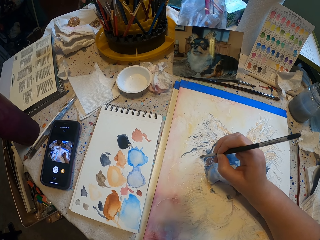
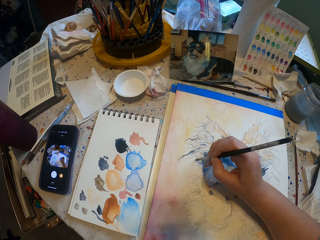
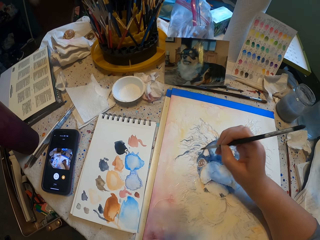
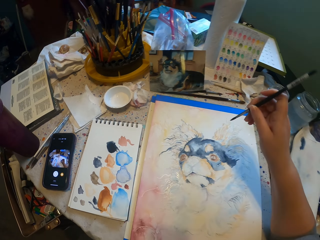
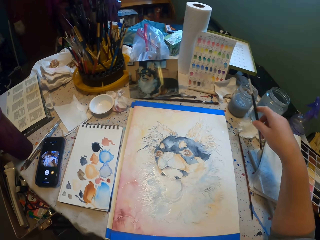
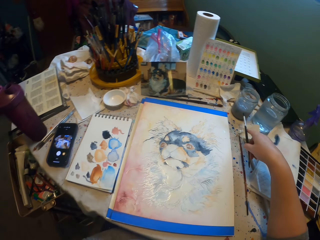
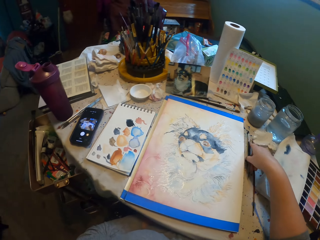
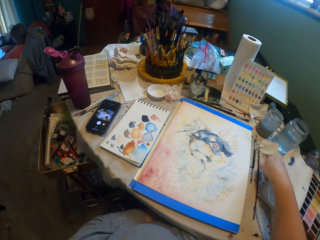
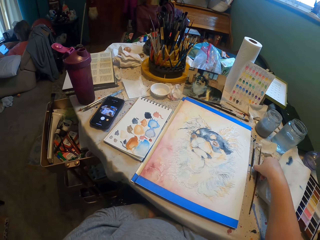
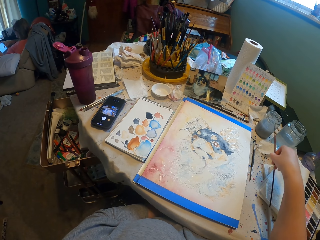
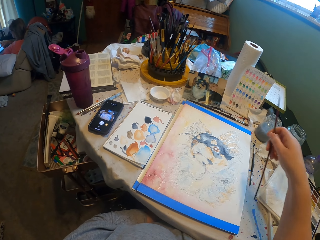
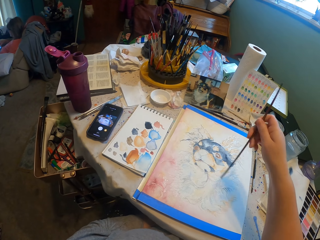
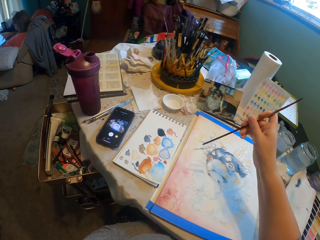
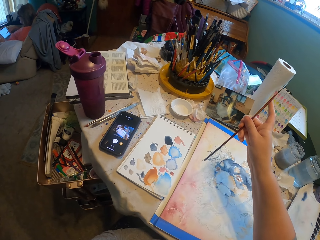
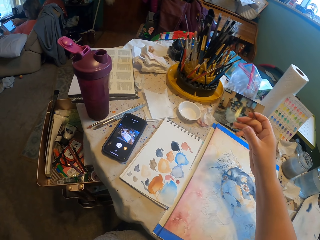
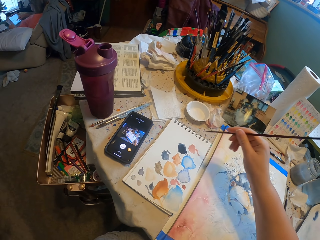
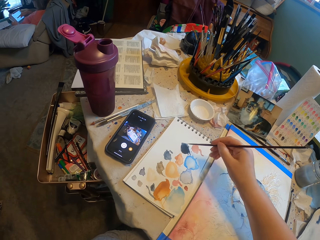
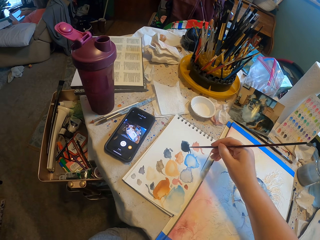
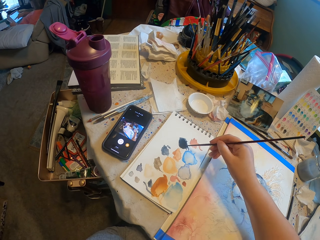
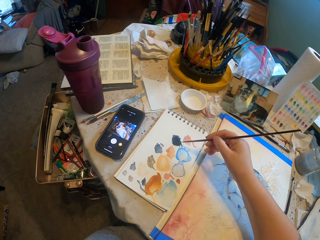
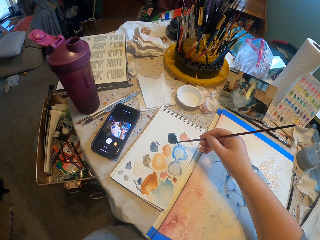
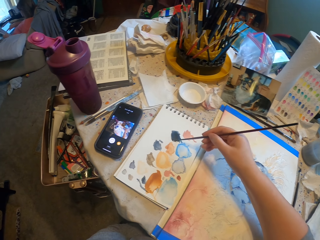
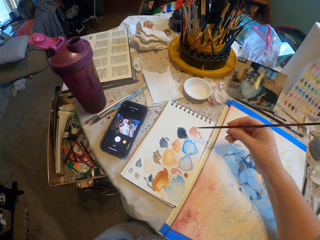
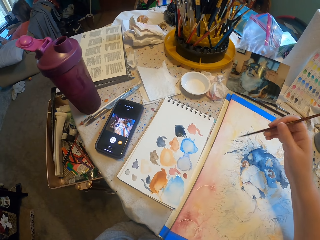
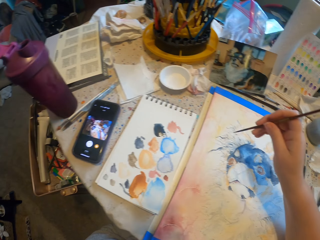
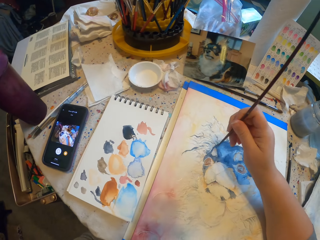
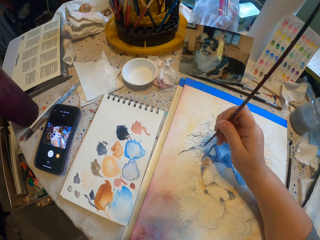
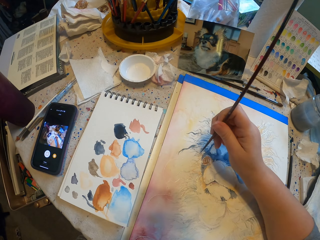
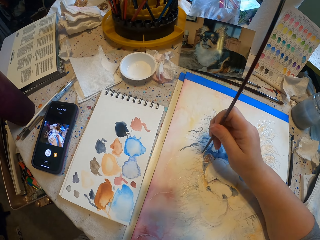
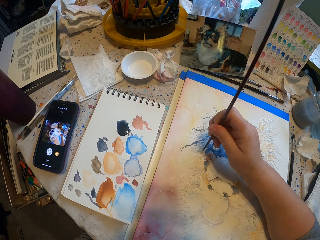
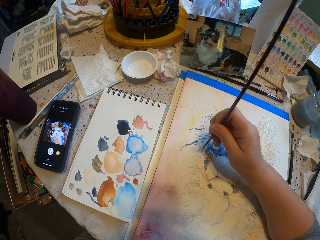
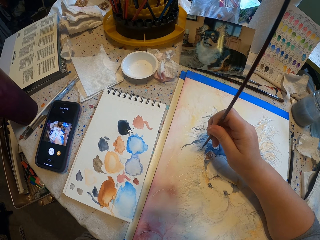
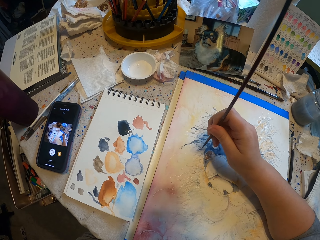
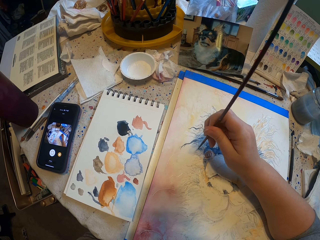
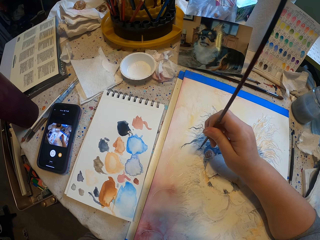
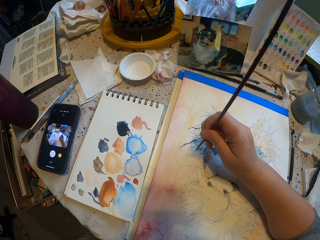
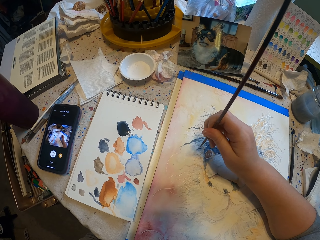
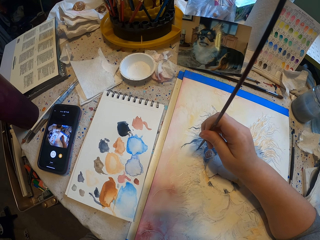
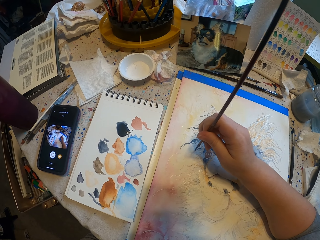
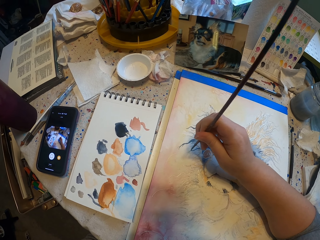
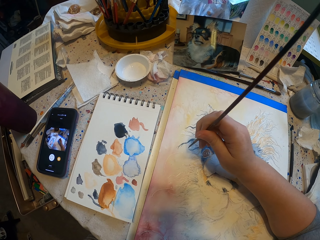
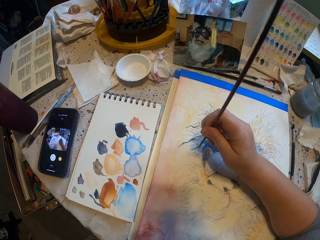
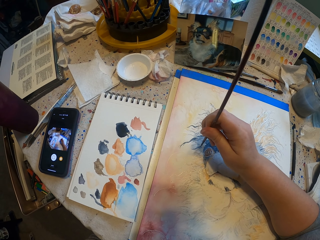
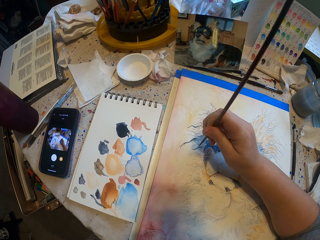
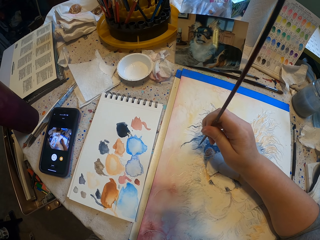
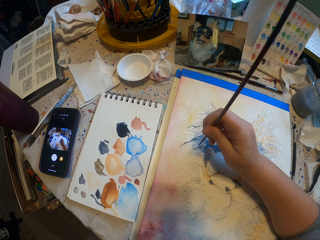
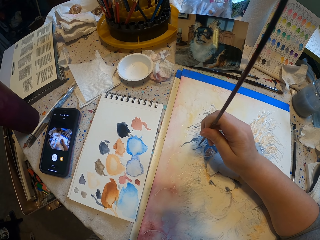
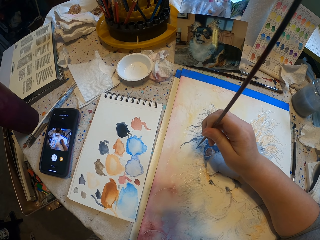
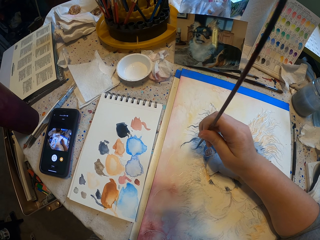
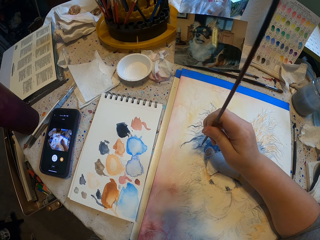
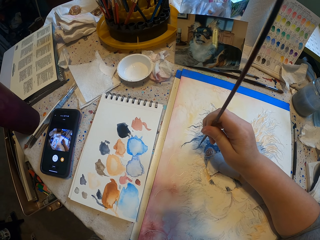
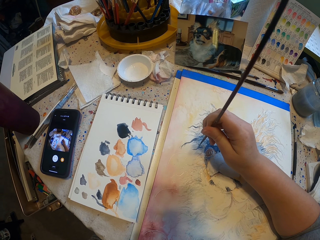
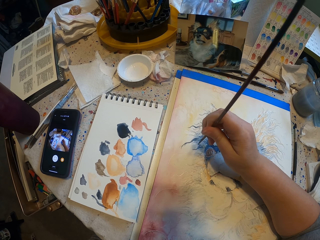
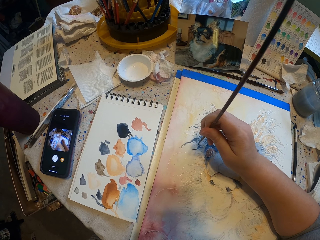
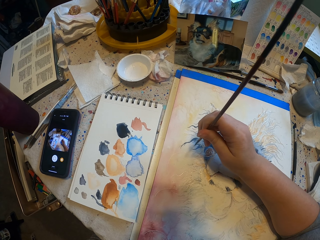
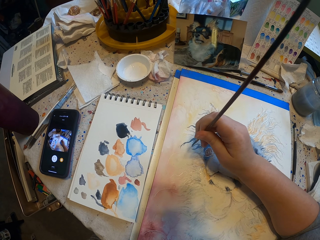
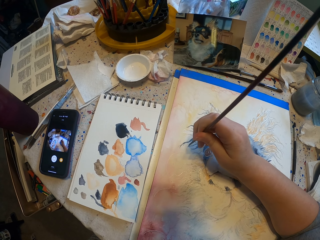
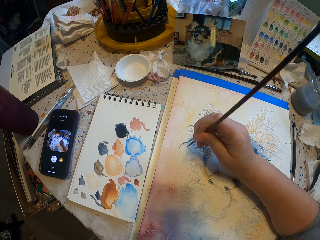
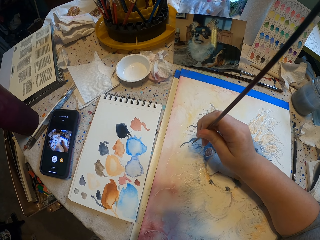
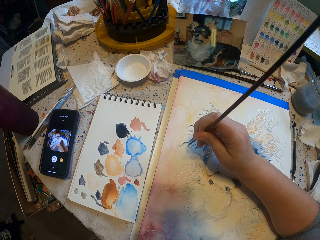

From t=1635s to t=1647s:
The camera wearer places a paint brush on the table. They take another paint brush from the table. They take paint from a paper. They paint a drawing with the paint brush.

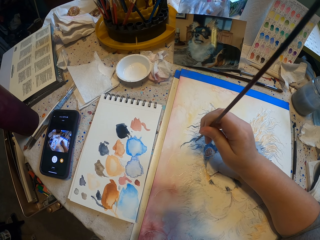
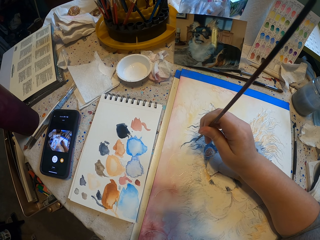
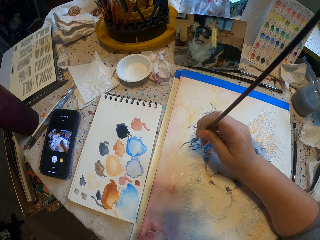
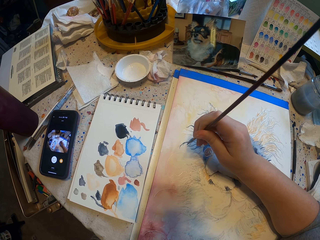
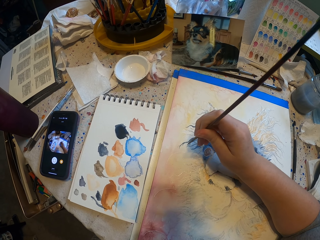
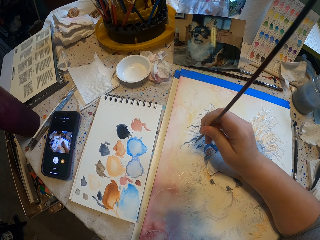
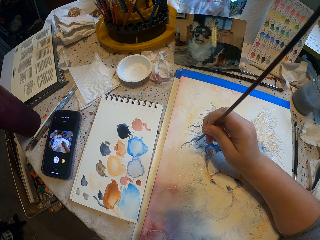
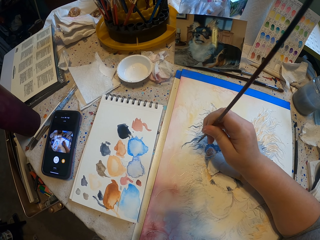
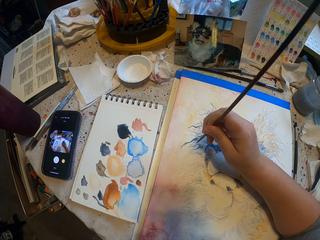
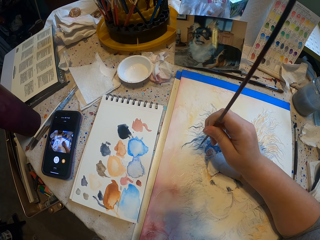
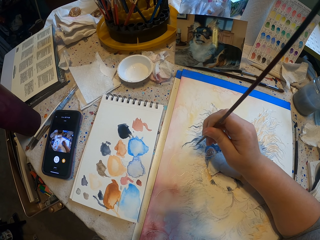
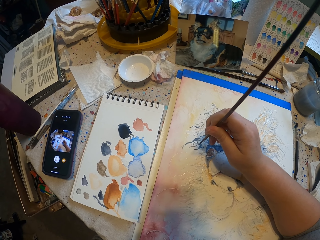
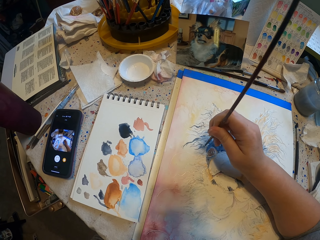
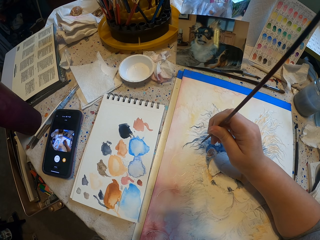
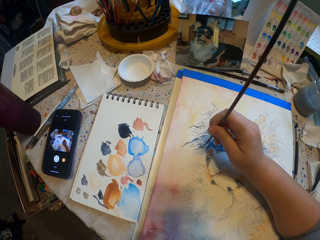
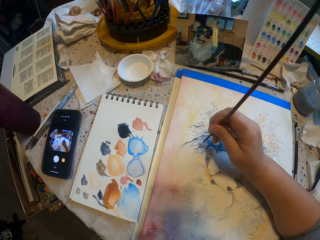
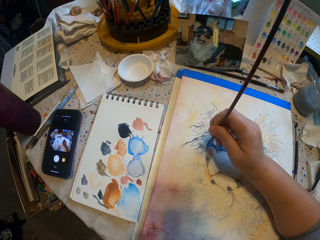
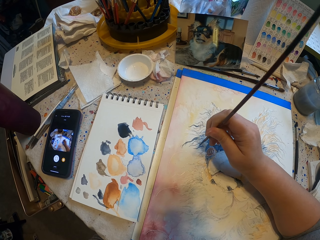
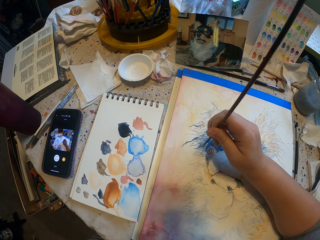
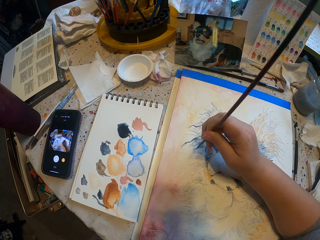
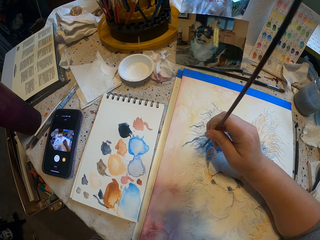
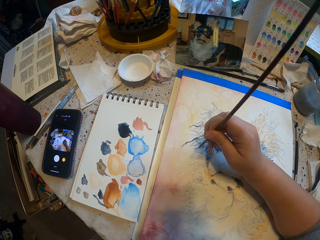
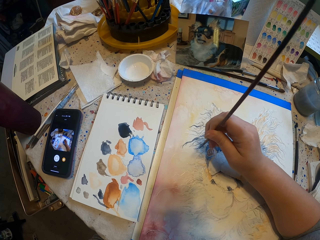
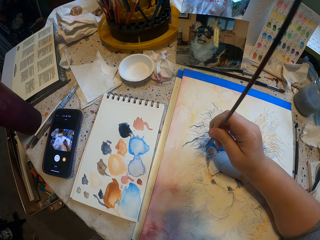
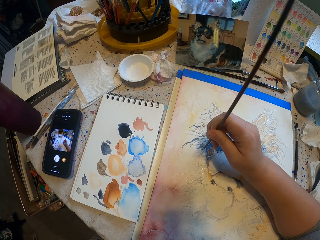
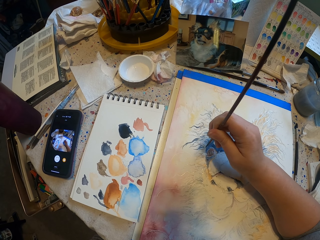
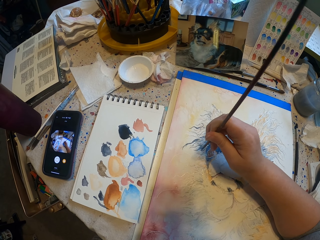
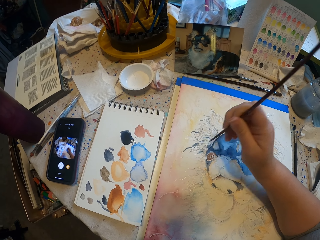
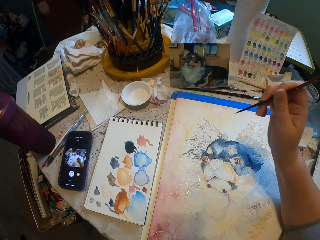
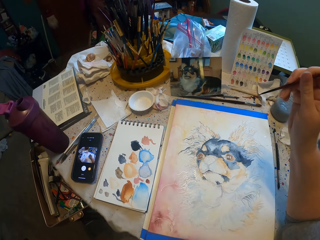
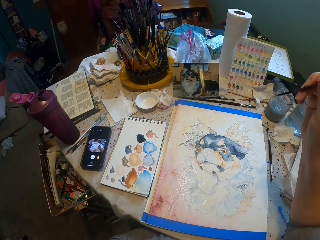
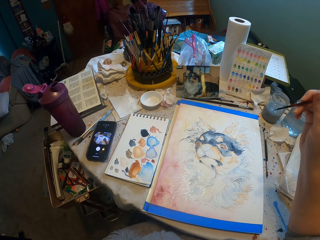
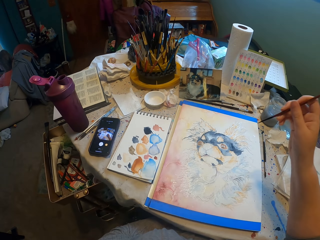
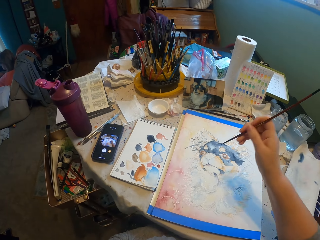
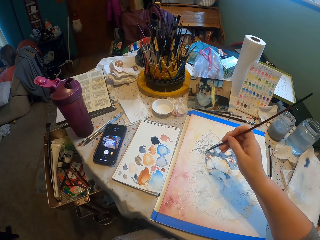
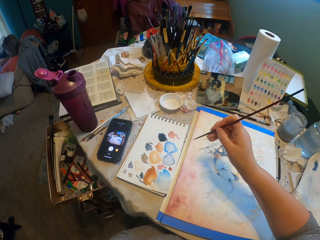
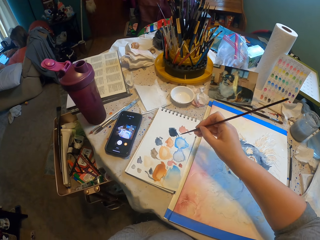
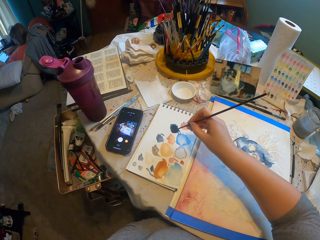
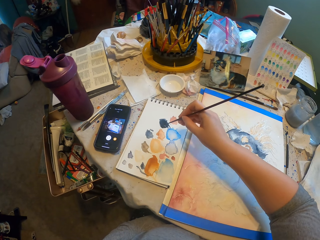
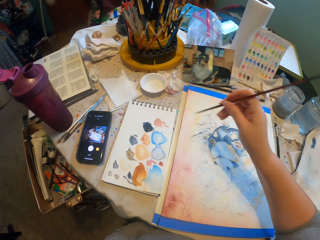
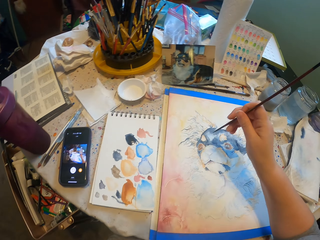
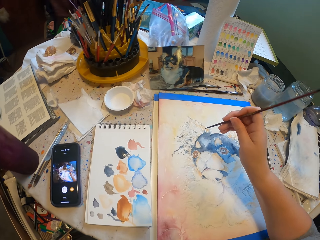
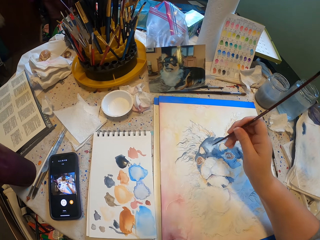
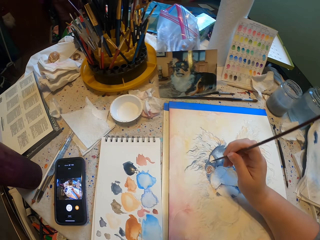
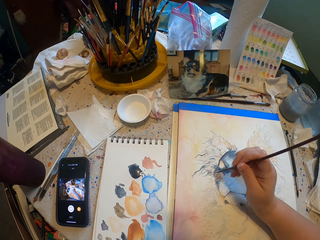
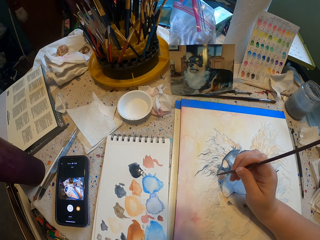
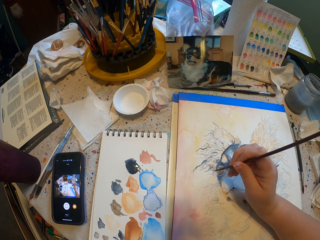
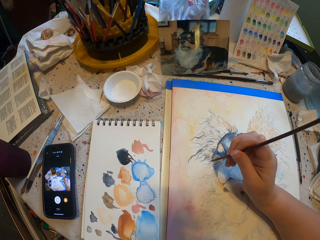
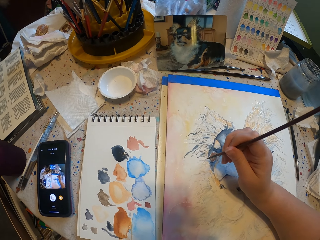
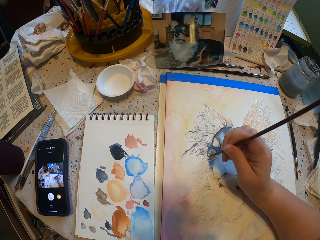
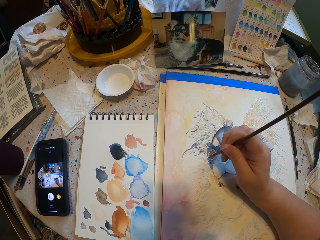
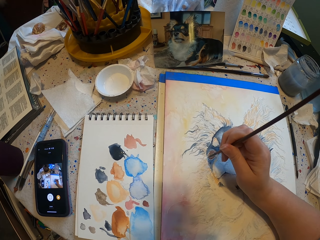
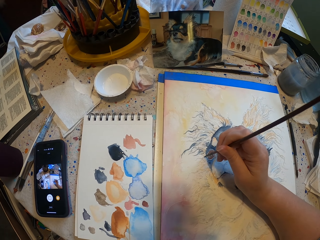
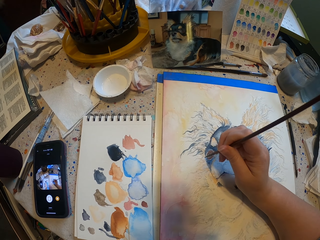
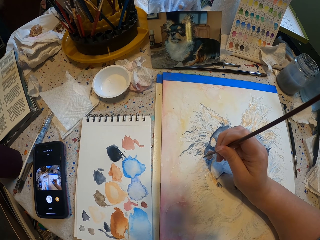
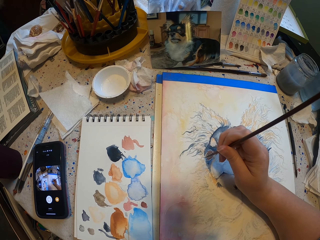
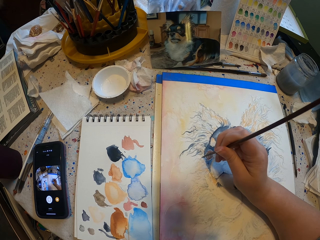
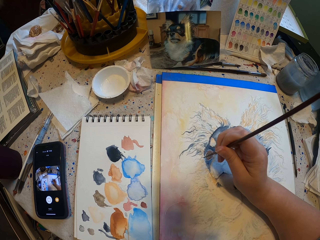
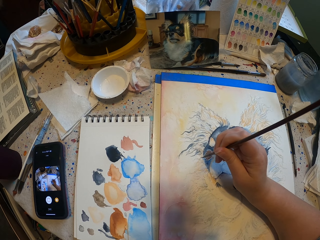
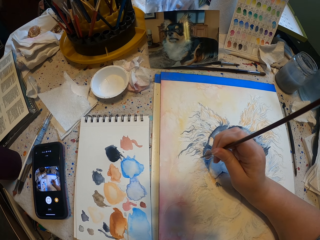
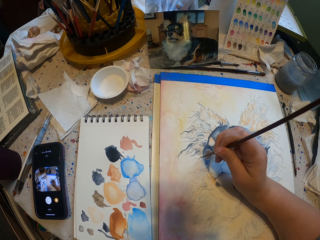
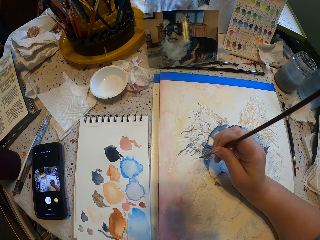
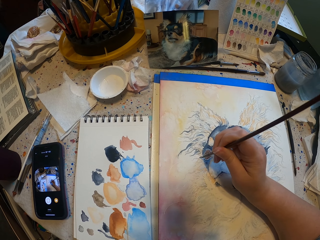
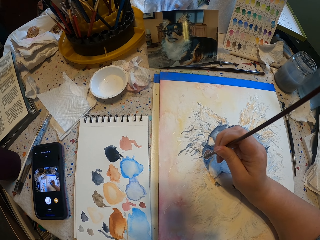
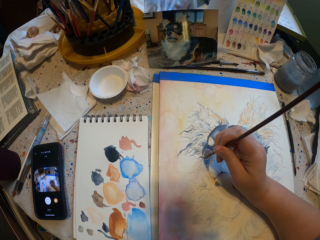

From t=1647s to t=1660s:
The camera wearer takes paint from a paper. They paint a drawing with a paint brush.
